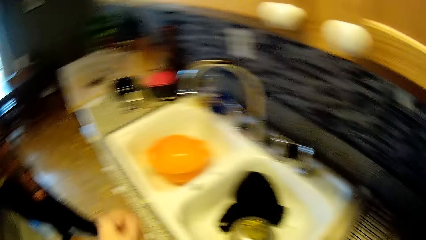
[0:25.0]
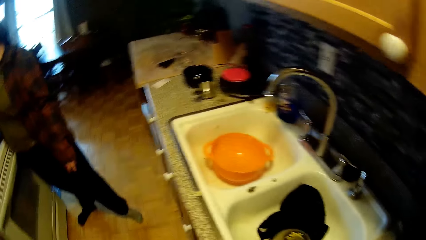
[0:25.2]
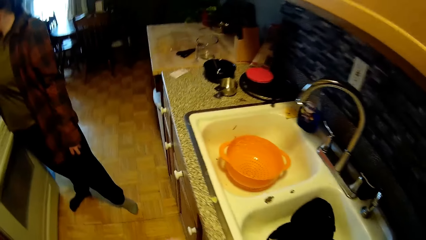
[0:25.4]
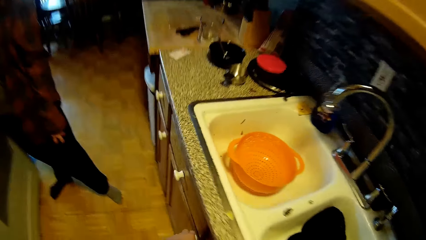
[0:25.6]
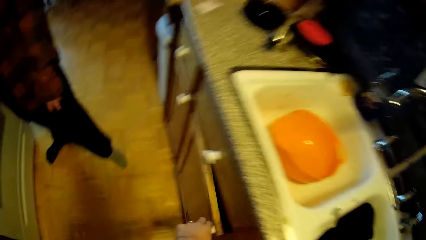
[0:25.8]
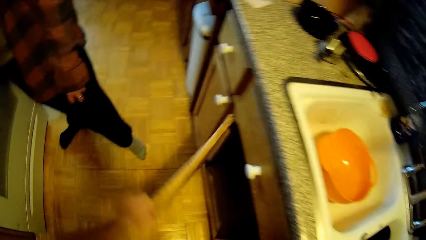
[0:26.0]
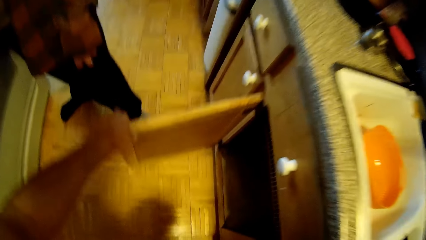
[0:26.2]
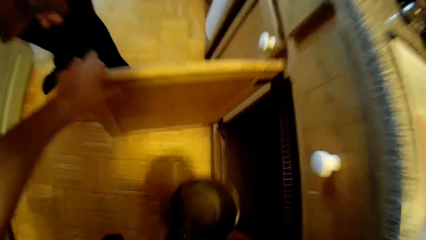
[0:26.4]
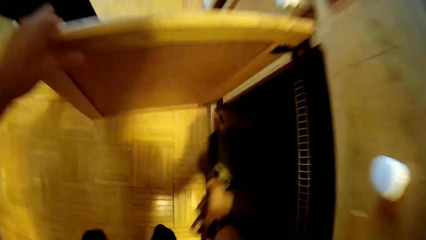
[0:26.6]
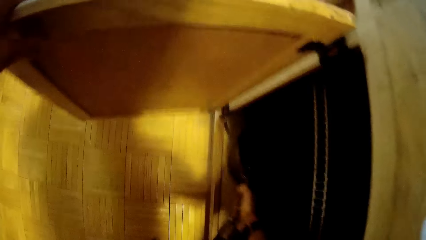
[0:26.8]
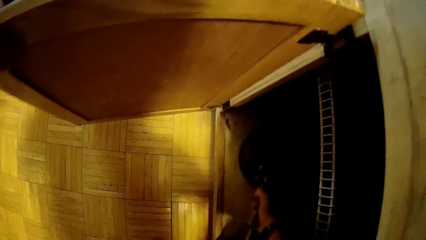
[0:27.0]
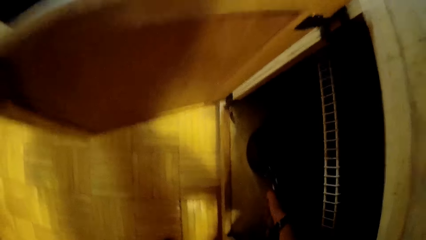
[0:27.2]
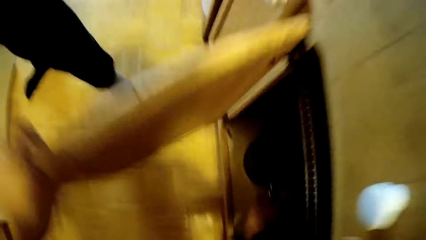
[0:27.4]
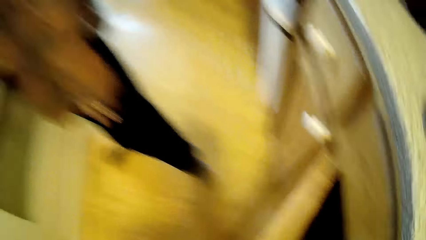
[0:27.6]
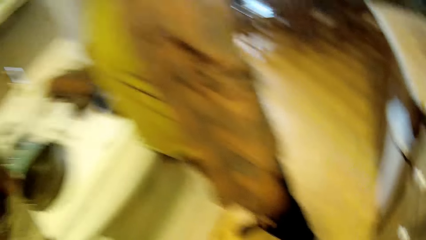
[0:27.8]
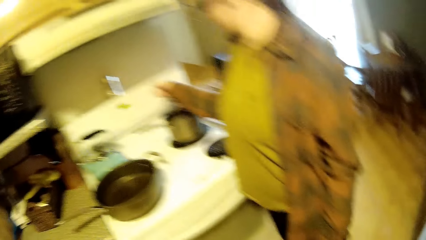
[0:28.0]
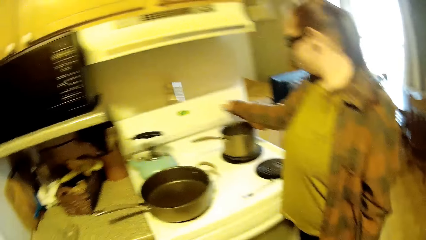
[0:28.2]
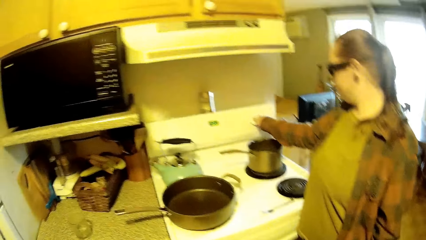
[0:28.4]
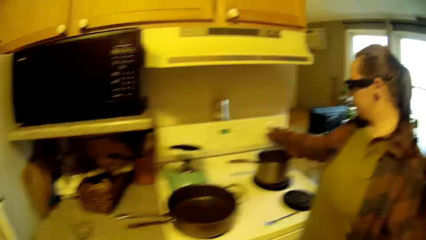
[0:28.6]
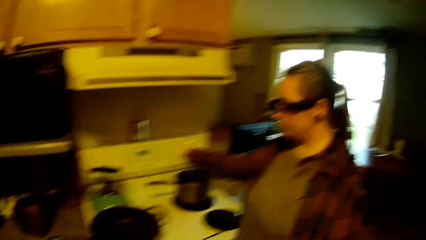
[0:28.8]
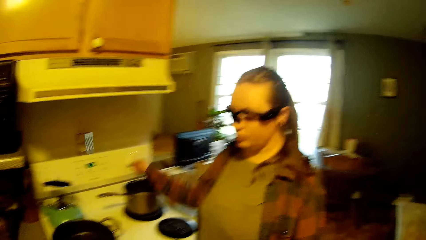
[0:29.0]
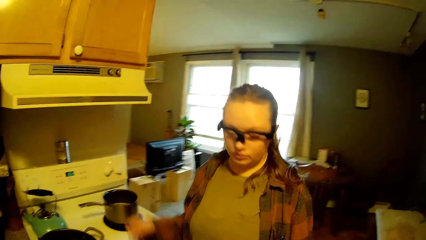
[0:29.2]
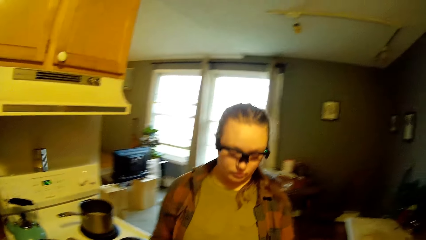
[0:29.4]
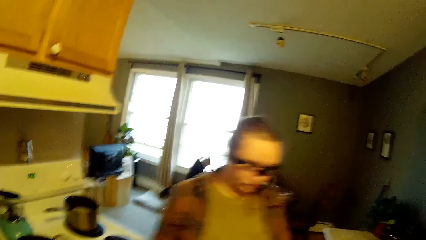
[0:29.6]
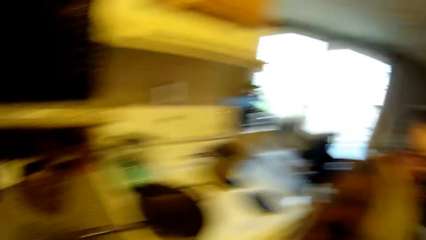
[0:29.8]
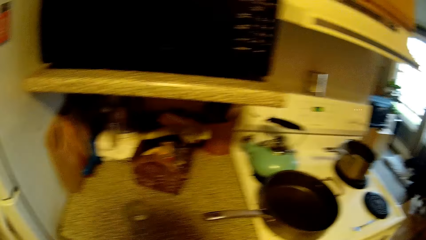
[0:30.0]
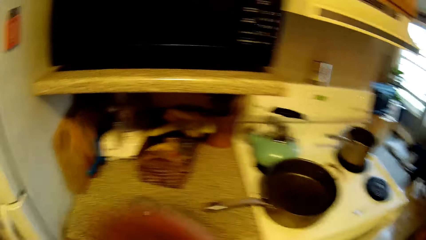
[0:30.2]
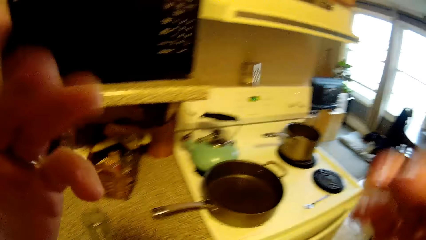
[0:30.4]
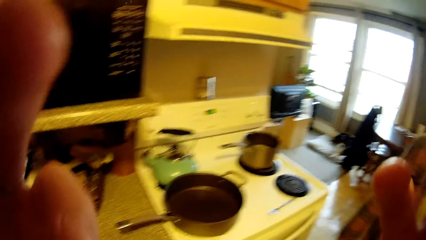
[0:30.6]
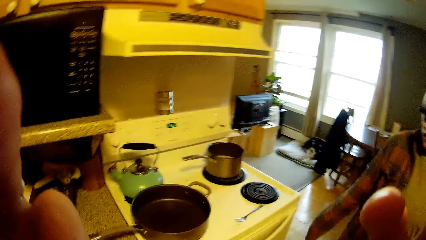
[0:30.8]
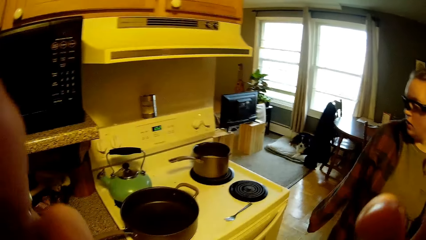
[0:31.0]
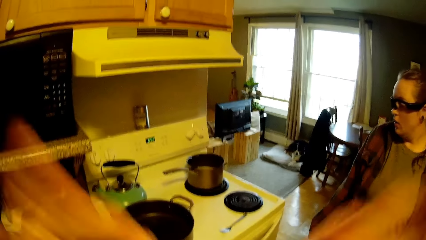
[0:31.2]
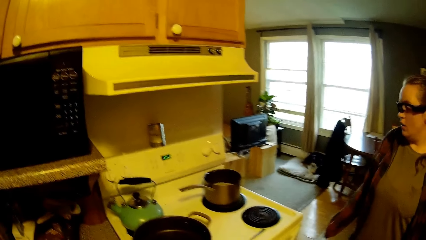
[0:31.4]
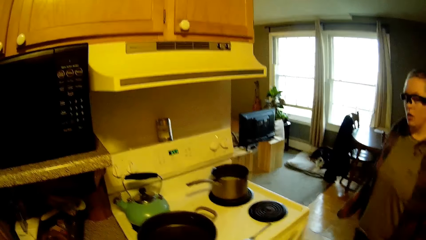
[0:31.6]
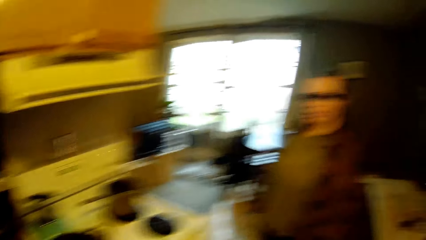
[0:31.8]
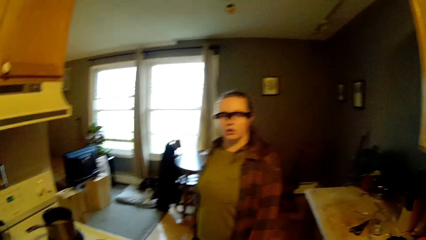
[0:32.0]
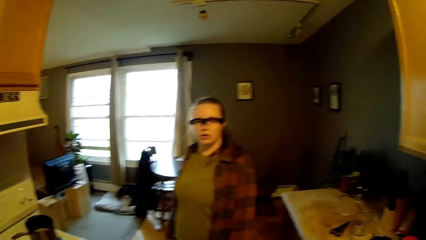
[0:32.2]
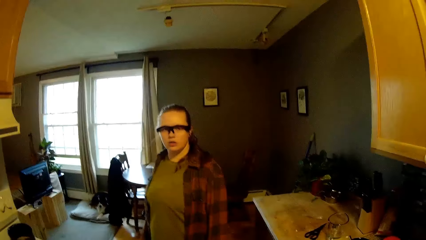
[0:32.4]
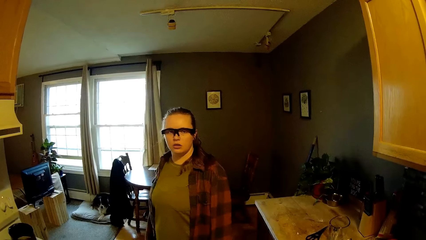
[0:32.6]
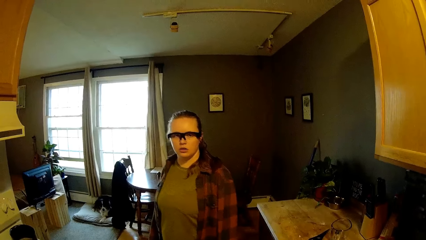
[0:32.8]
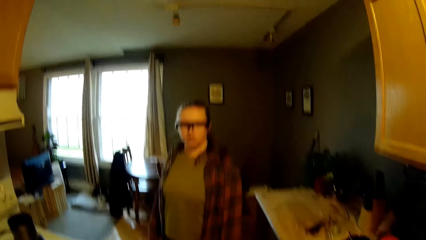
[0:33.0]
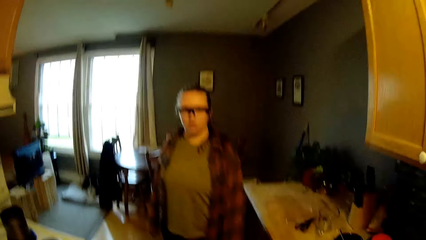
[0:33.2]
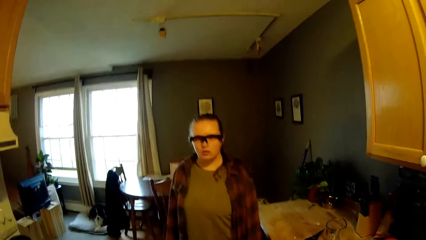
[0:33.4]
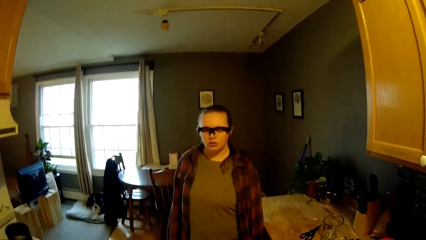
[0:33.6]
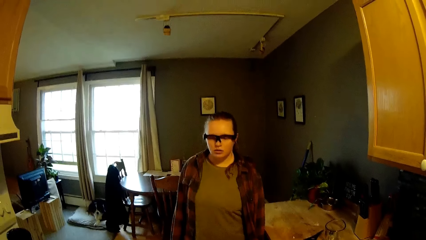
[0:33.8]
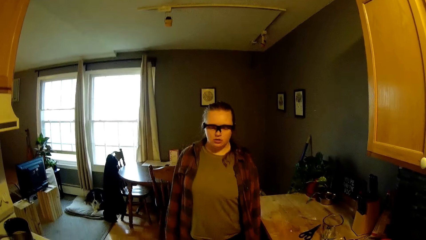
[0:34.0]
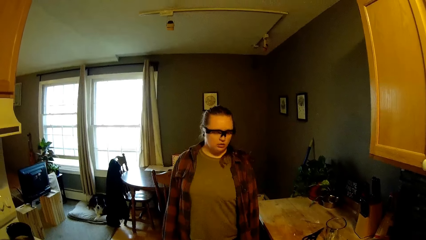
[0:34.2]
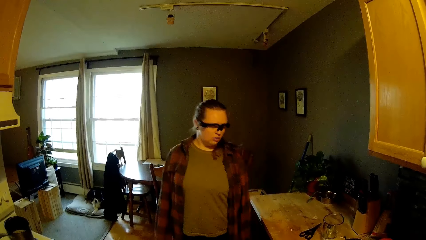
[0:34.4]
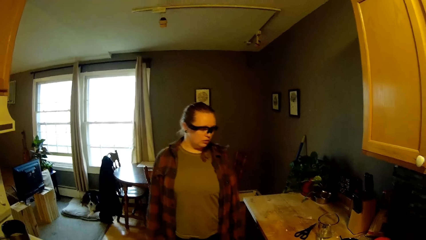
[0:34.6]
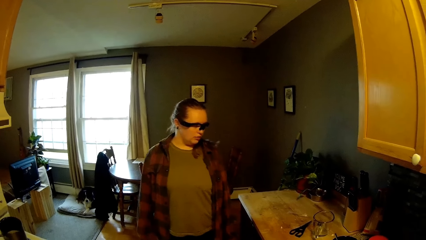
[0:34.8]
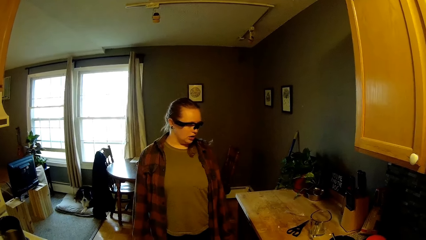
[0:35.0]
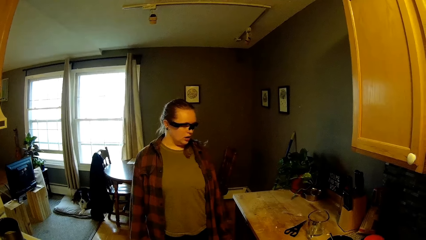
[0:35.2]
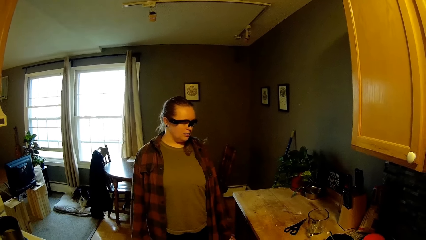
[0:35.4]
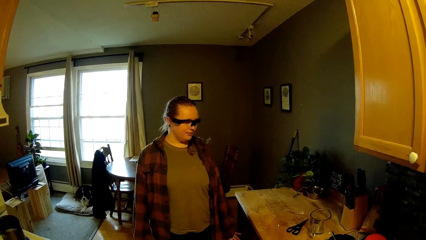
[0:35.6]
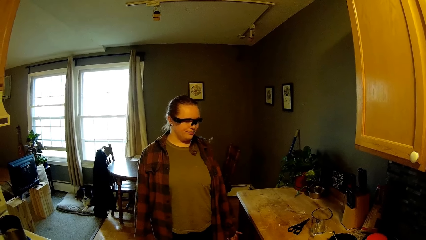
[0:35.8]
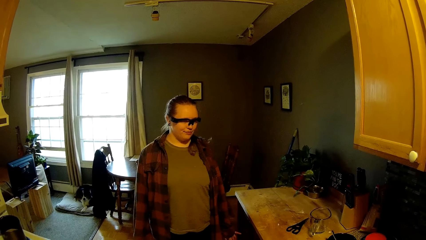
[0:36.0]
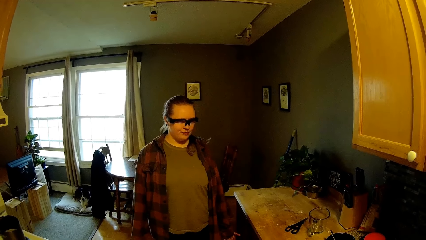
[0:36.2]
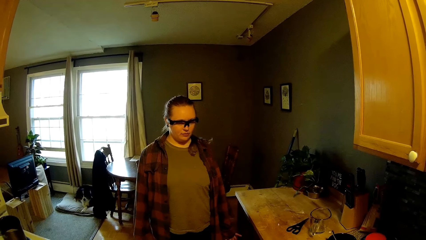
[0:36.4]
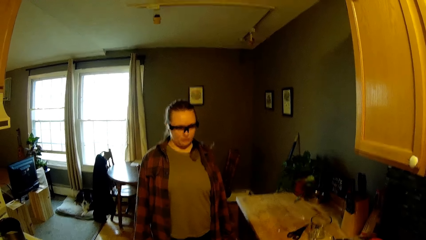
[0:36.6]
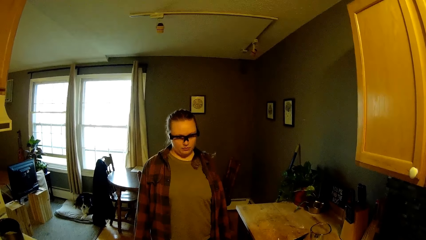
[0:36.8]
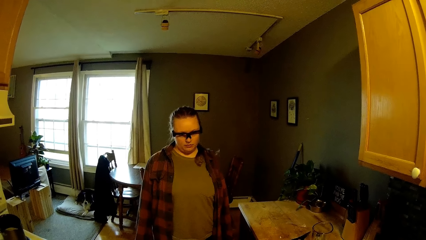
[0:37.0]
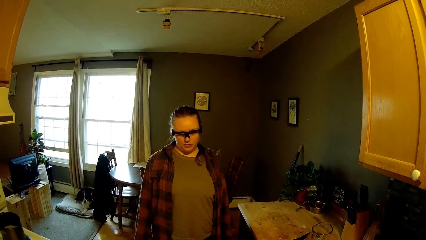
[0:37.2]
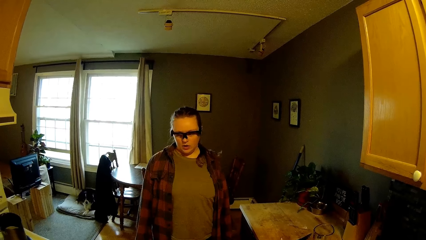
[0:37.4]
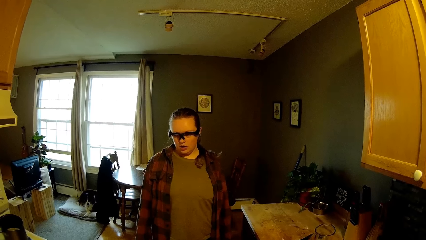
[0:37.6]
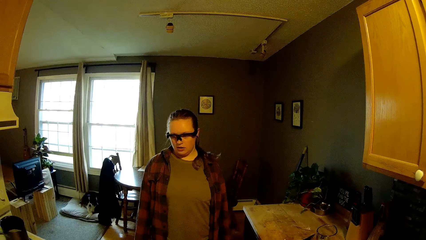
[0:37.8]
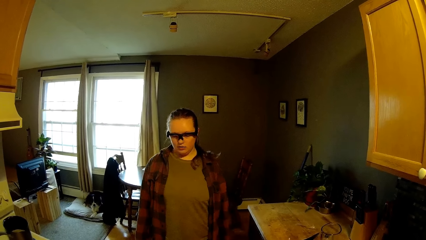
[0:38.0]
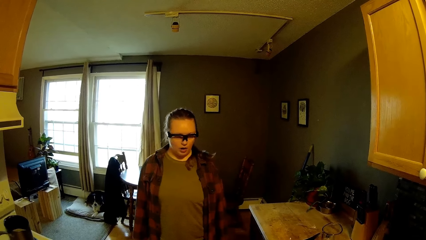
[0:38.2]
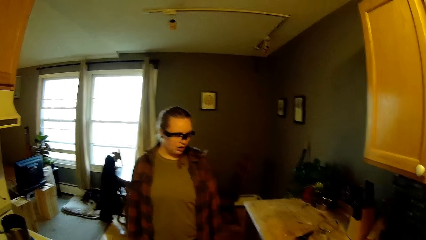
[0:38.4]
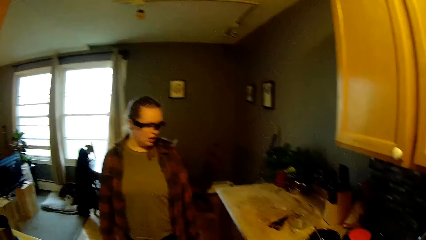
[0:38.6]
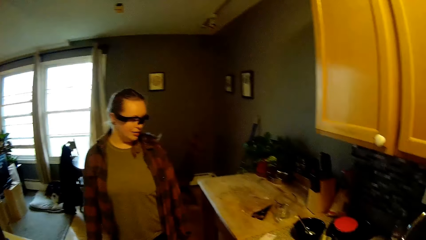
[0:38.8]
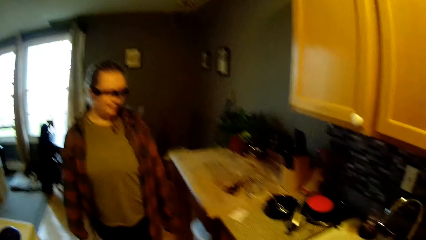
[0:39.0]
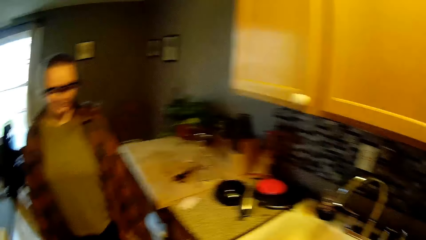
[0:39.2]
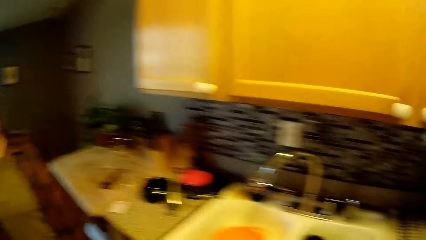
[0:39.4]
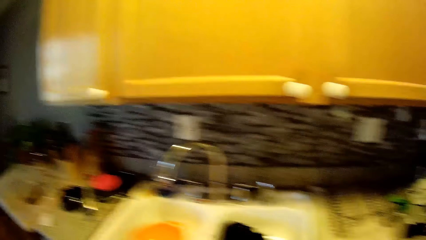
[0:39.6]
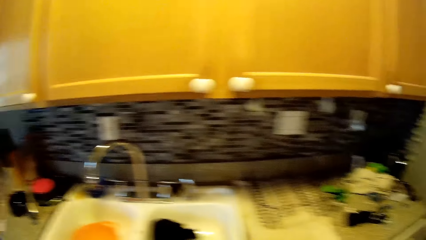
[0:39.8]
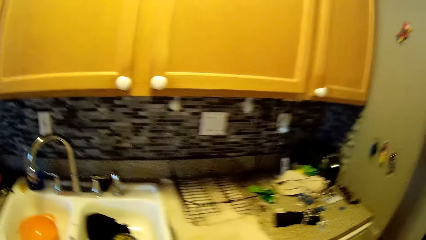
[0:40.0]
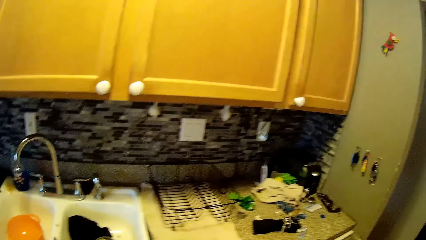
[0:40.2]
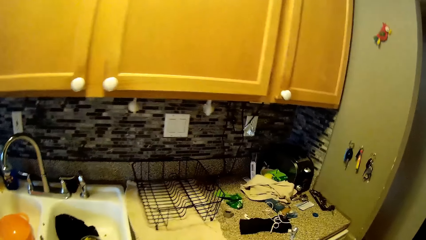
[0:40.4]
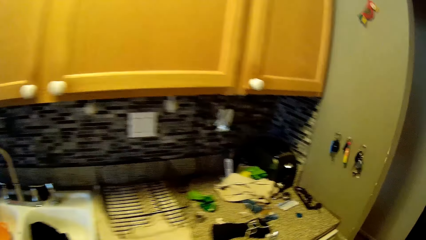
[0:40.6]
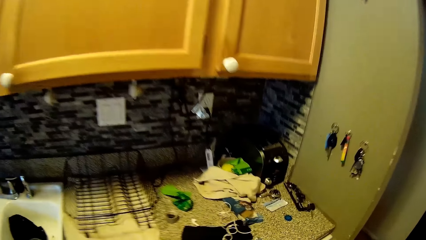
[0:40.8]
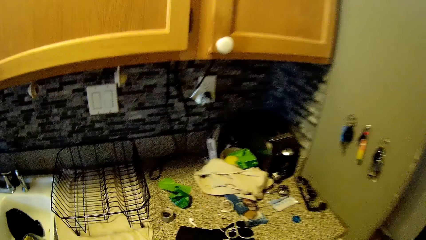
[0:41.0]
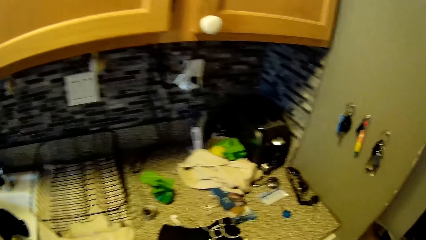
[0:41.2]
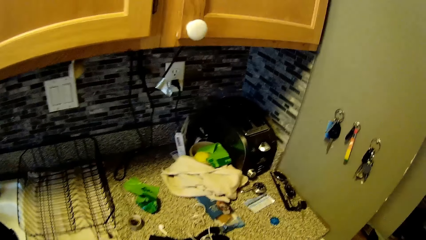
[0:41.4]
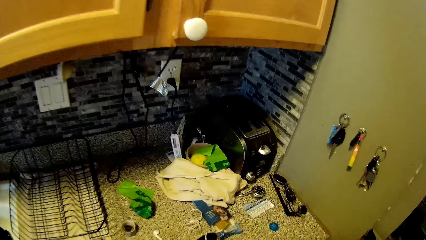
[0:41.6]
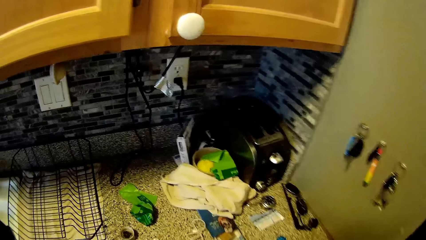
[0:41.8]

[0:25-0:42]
The camera wearer looks around and makes a step. He opens a cabinet with his left hand. He puts the pot in the cabinet with his right hand. He closes the cabinet. He looks around. A woman turns a knob on a cooker with her right hand. The woman makes a step. The camera wearer lifts both hands, adjusts the camera and drops both hands. He converses with the woman. The woman makes a step. The camera wearer converses with the woman. The woman makes a step. The camera wearer looks around and walks around.
